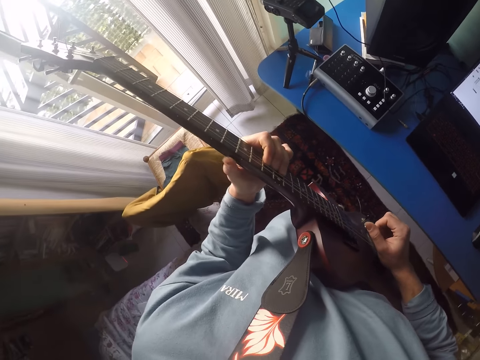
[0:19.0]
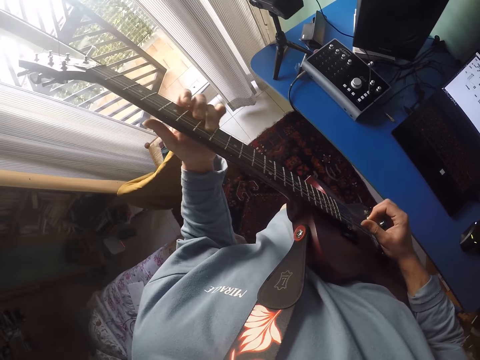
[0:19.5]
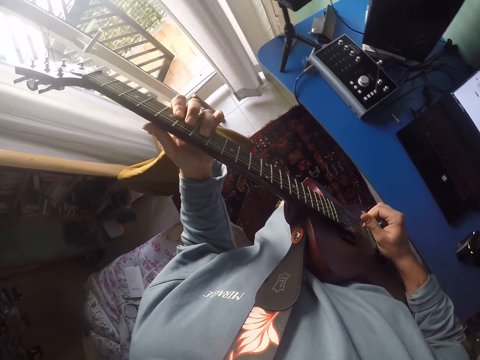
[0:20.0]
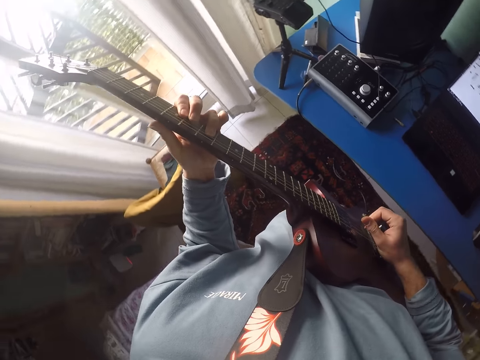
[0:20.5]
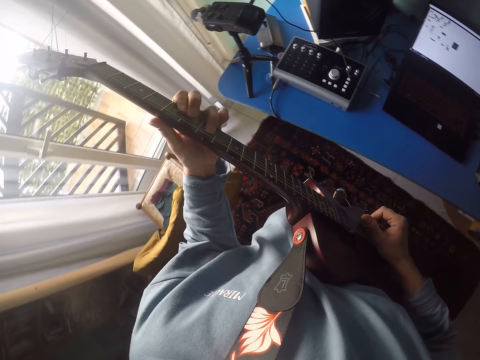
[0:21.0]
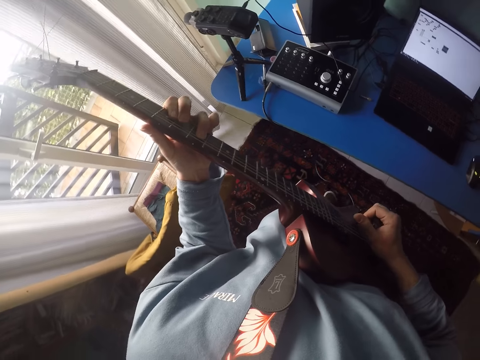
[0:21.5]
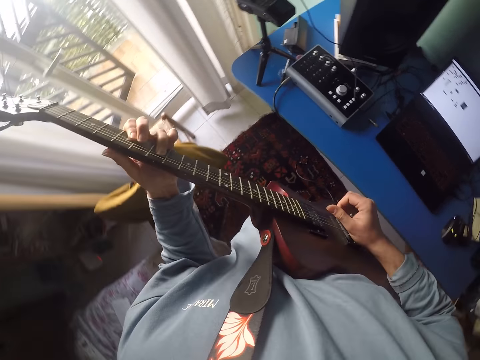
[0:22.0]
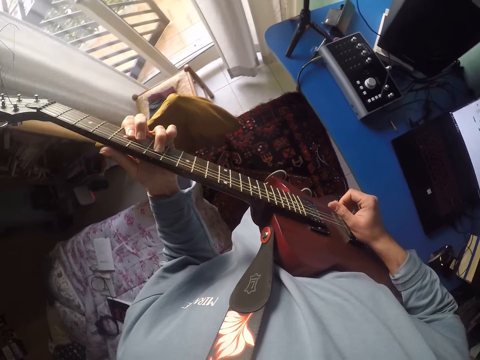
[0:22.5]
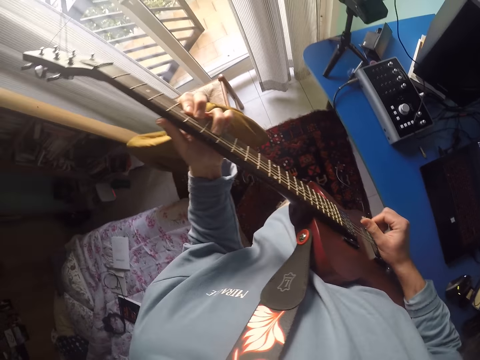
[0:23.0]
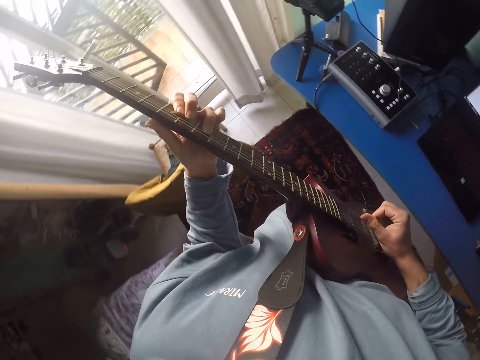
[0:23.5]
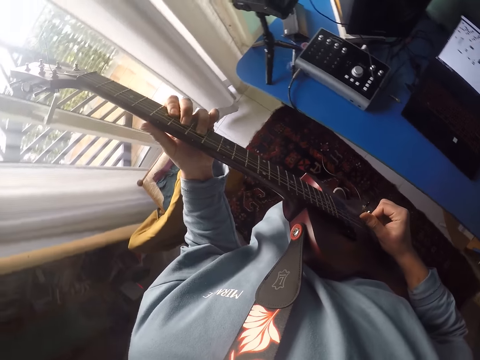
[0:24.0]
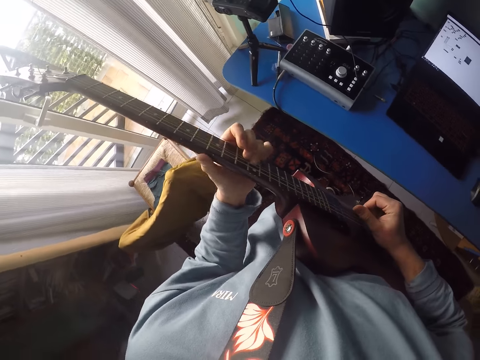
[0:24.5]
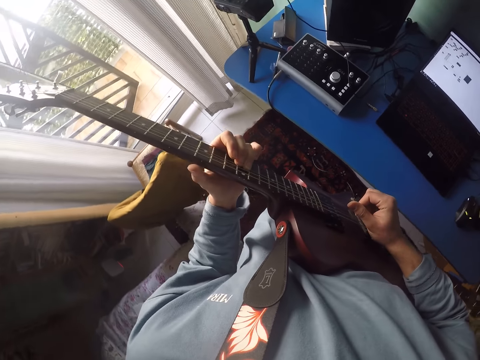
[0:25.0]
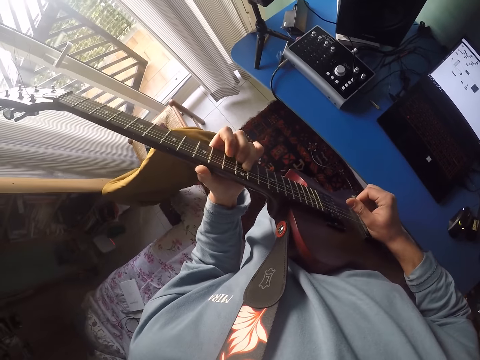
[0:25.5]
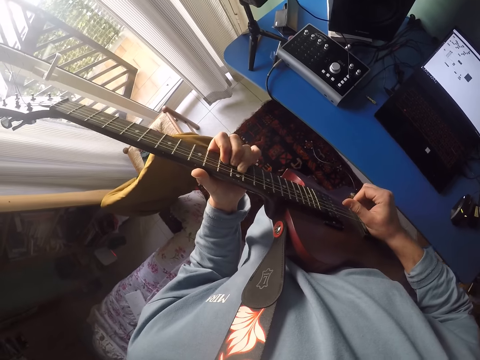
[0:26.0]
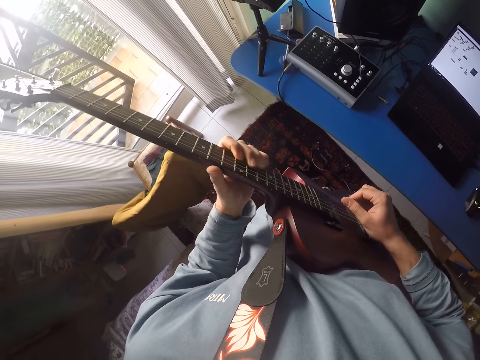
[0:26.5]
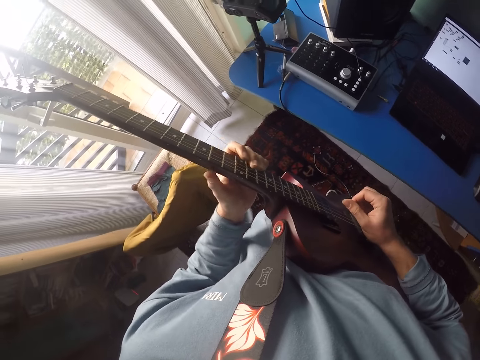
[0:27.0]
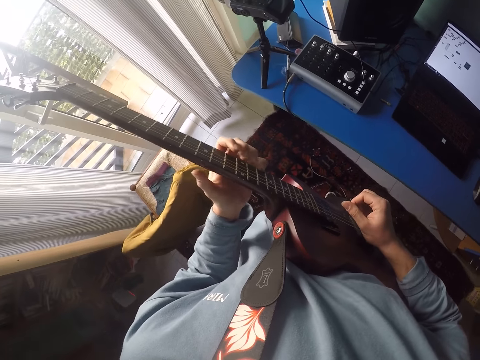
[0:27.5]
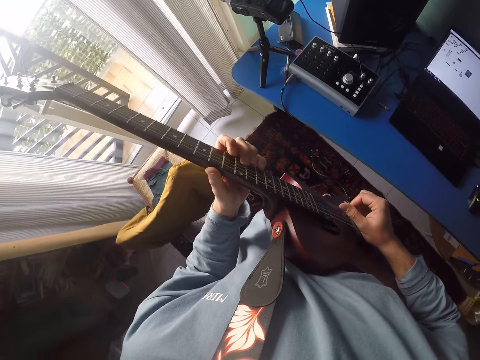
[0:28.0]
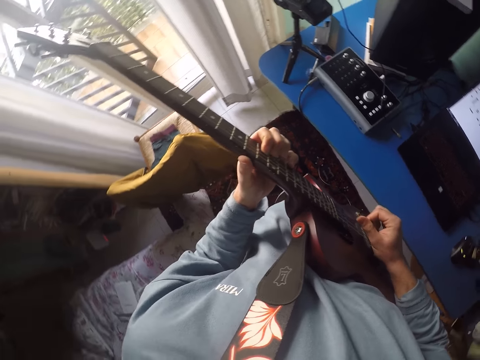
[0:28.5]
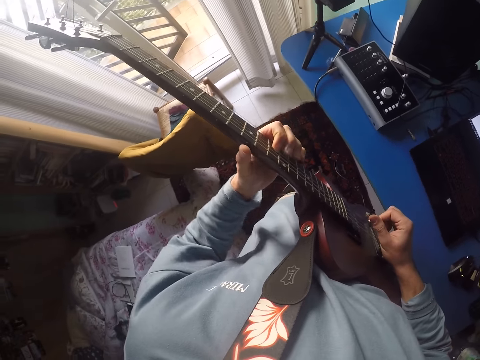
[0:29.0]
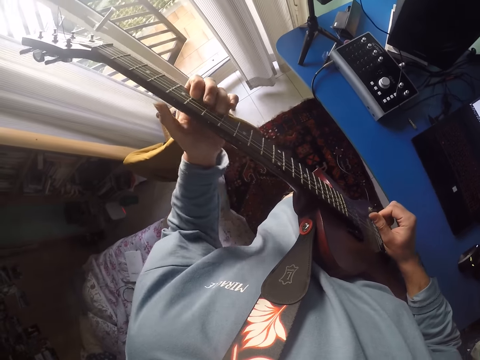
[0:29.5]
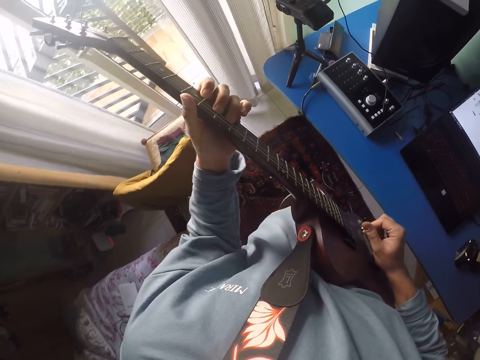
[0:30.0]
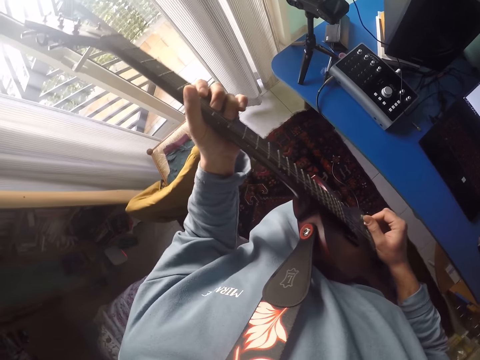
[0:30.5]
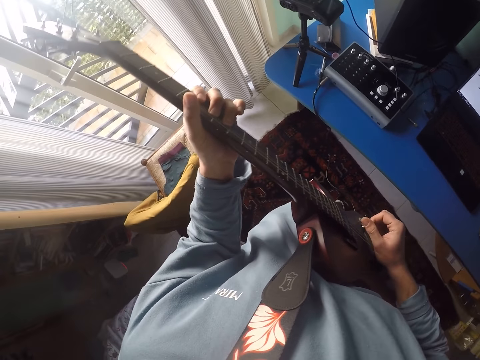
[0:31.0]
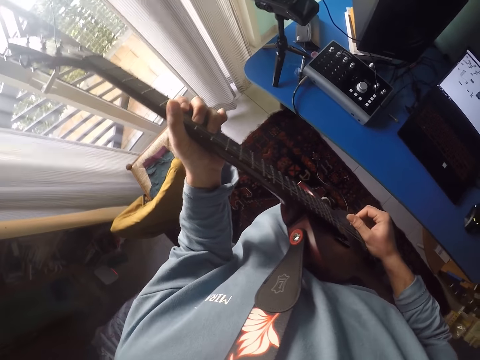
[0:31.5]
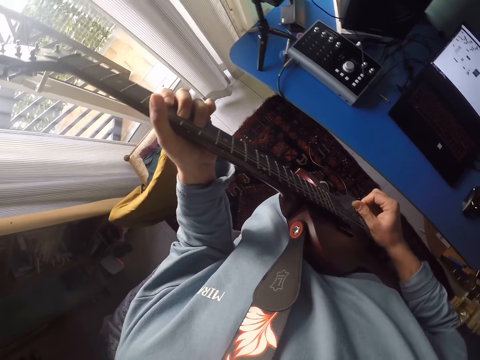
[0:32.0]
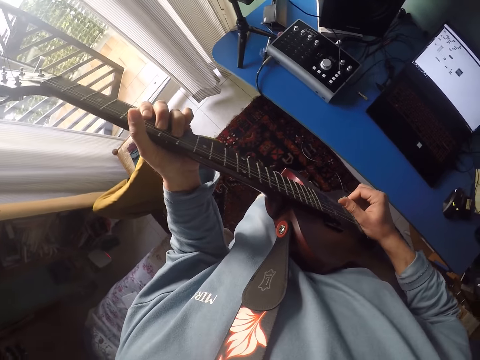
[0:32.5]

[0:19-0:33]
The camera wearer plays the guitar. They hold the guitar.

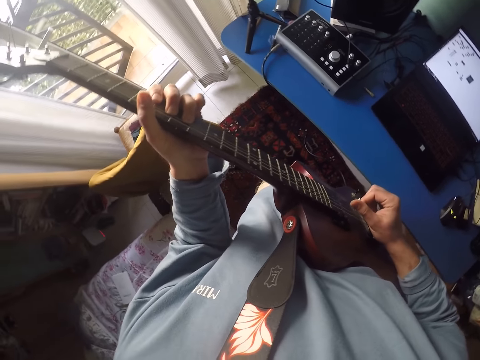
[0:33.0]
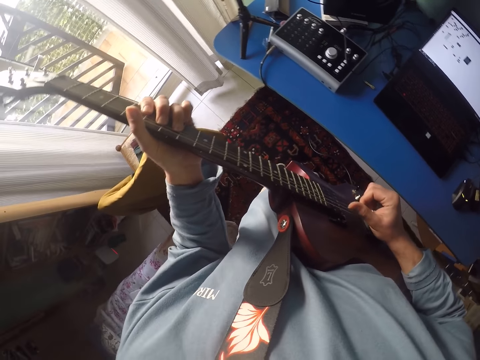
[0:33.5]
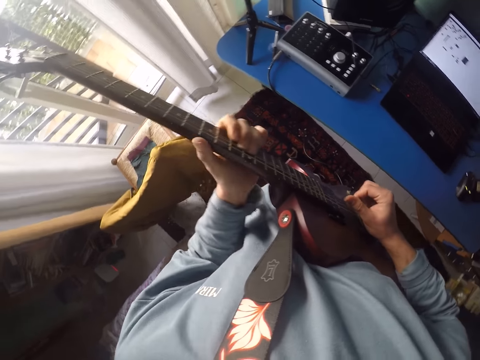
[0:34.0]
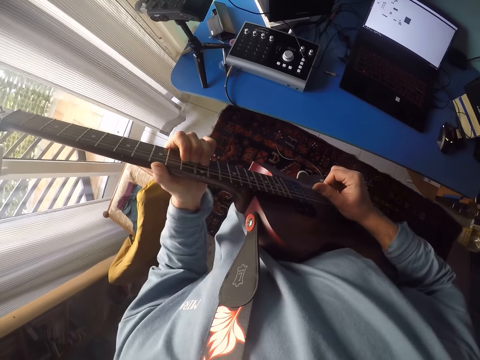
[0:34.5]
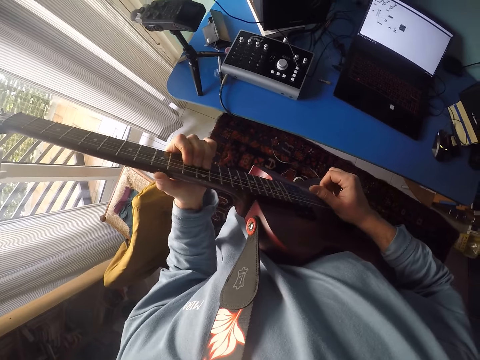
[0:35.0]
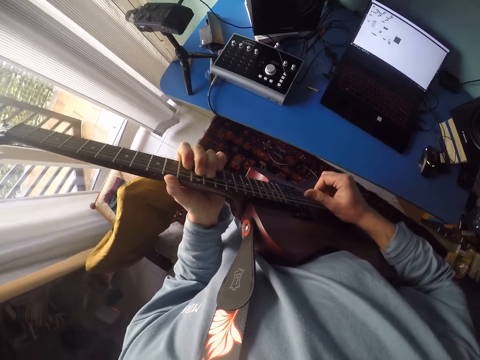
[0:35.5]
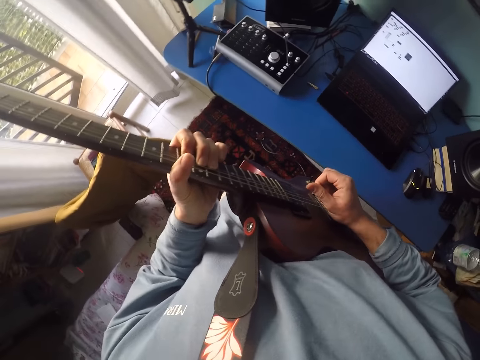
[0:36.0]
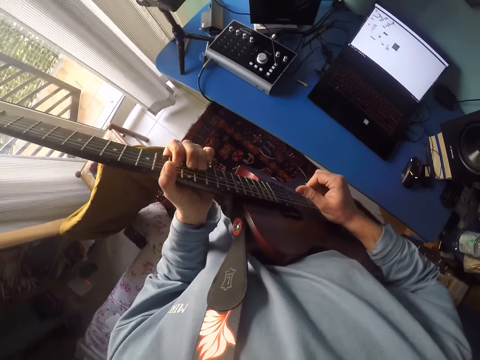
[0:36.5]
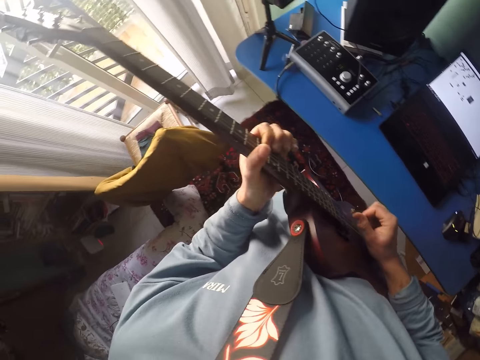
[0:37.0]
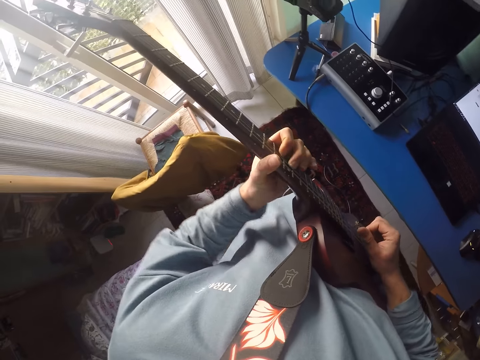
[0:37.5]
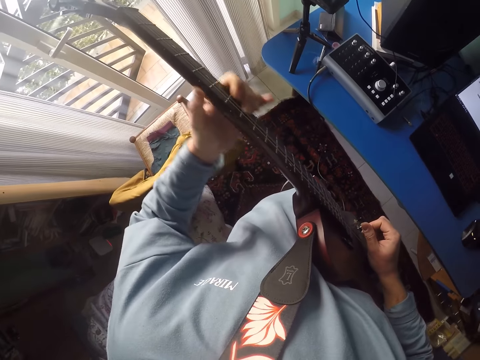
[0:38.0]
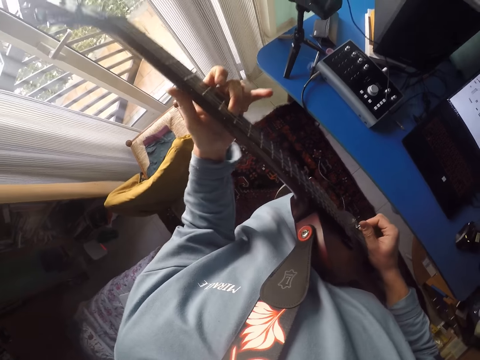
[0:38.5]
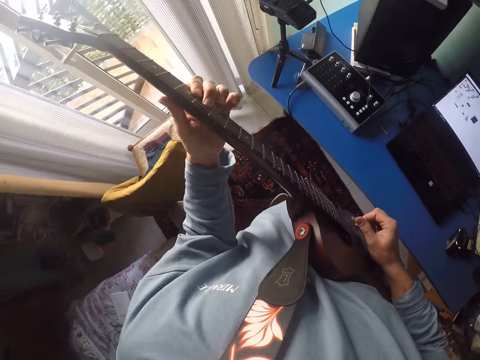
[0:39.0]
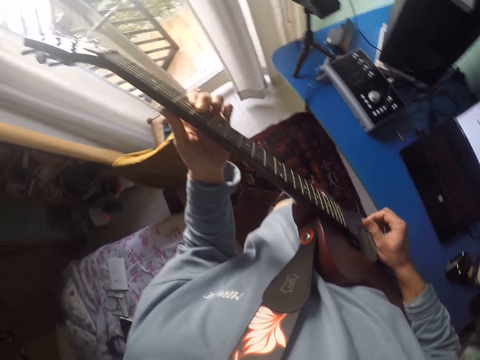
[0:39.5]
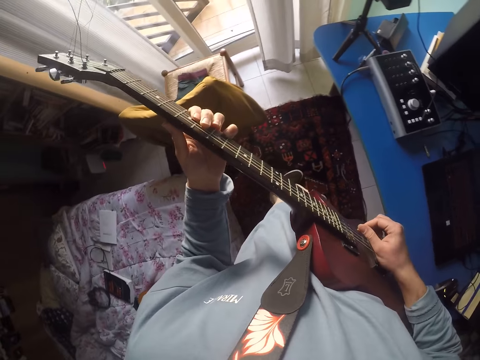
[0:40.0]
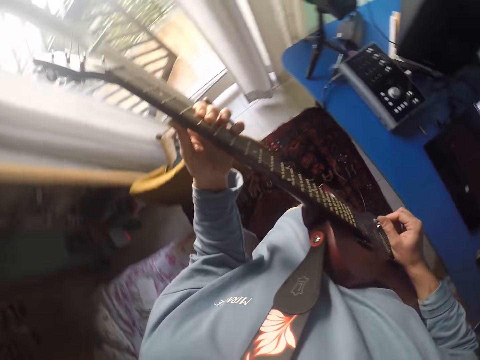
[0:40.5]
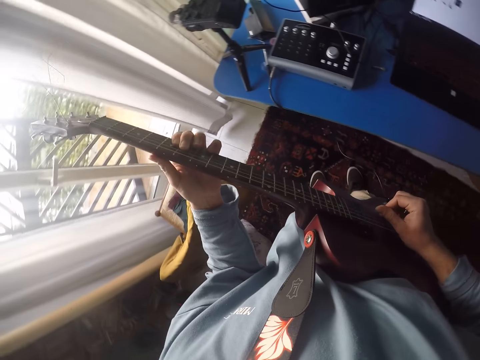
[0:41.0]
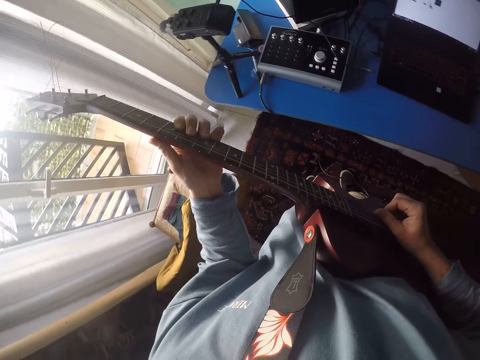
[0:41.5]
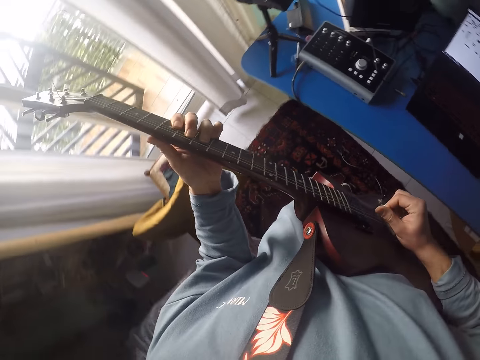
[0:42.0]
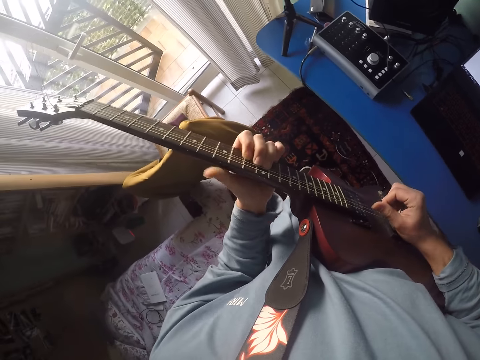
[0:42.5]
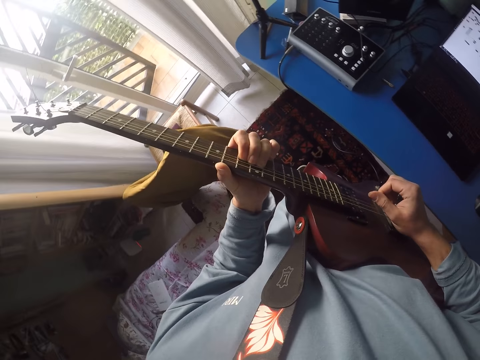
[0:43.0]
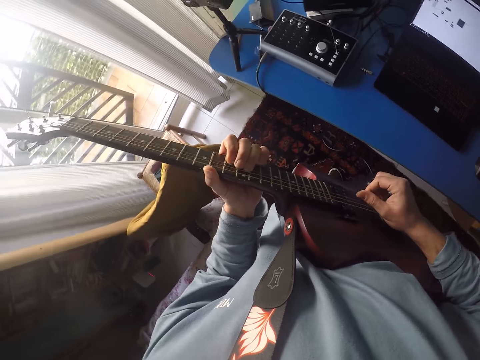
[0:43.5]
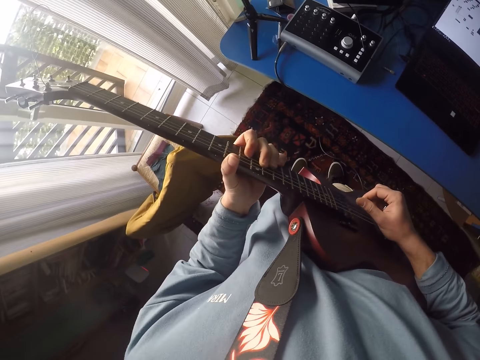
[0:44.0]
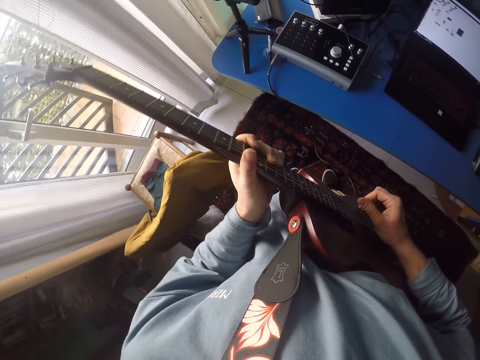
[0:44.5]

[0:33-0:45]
The camera wearer plays the guitar.
